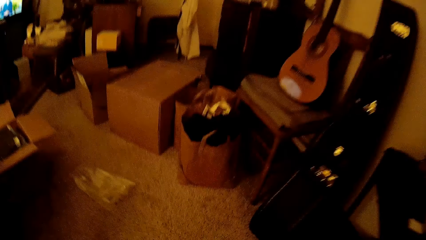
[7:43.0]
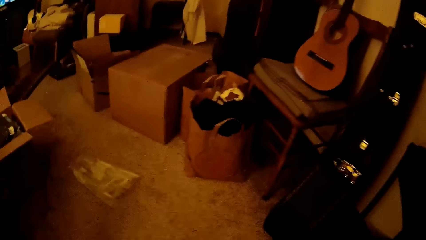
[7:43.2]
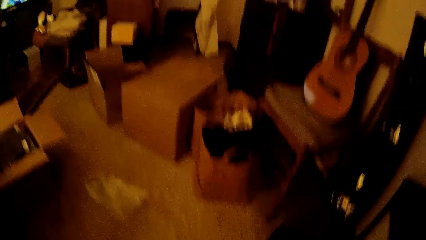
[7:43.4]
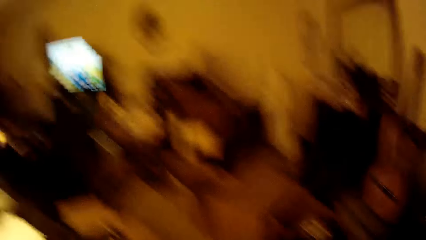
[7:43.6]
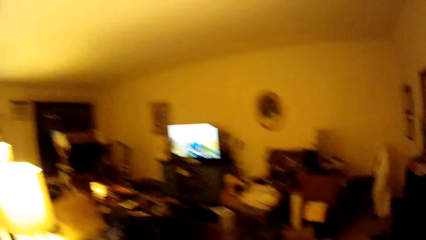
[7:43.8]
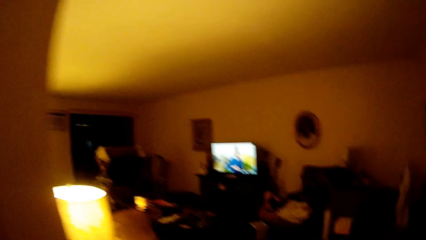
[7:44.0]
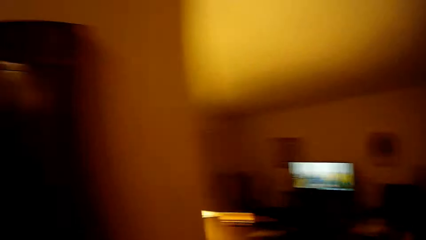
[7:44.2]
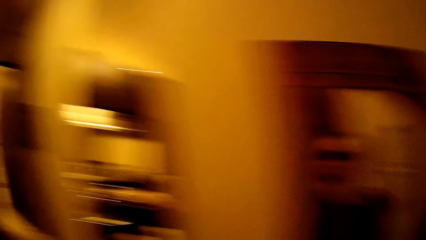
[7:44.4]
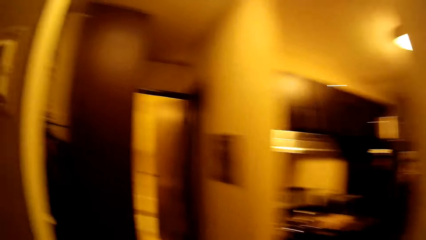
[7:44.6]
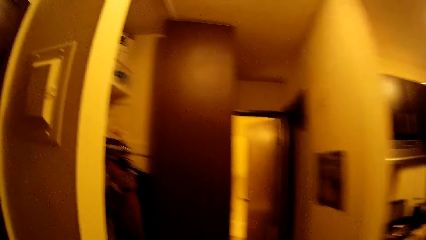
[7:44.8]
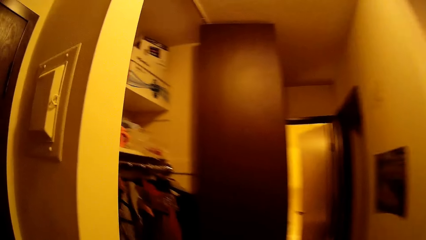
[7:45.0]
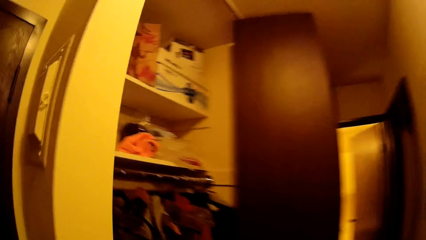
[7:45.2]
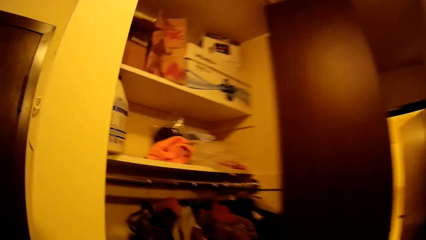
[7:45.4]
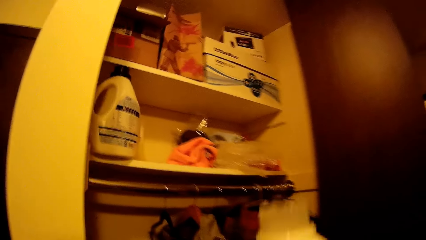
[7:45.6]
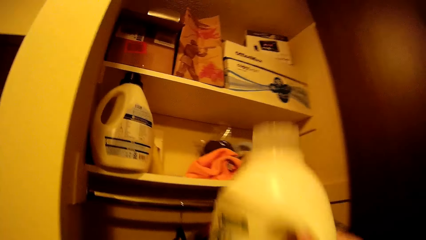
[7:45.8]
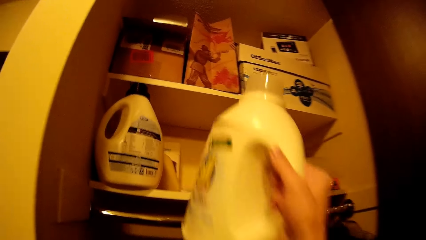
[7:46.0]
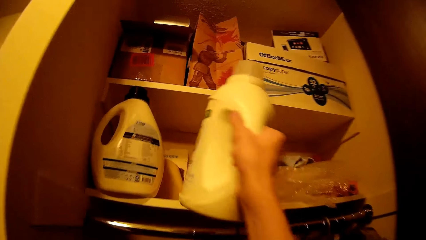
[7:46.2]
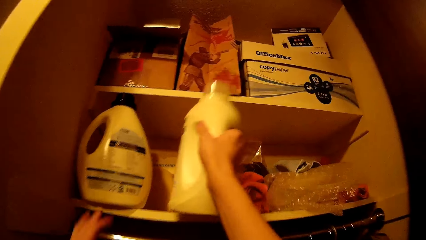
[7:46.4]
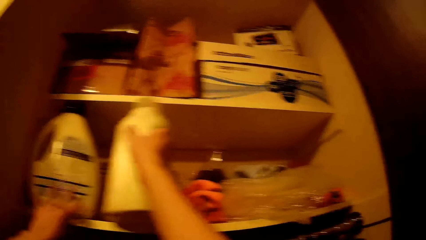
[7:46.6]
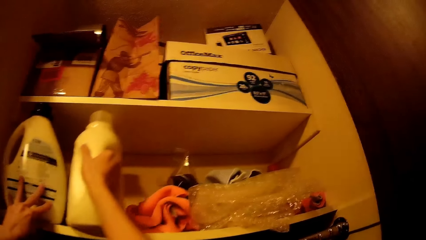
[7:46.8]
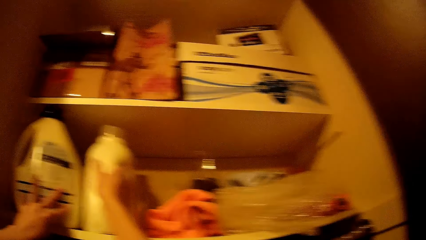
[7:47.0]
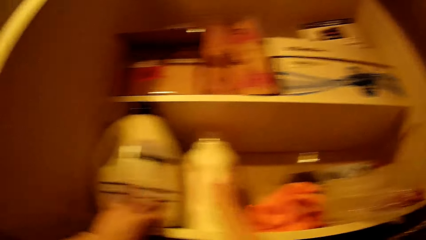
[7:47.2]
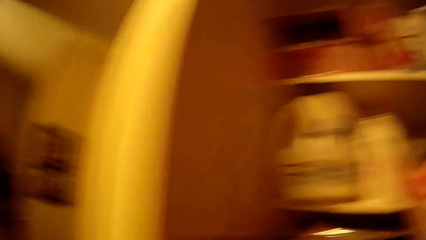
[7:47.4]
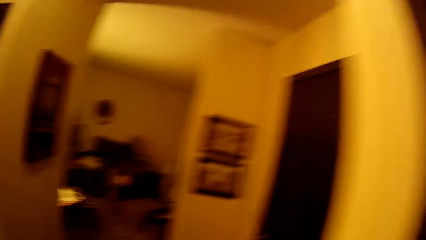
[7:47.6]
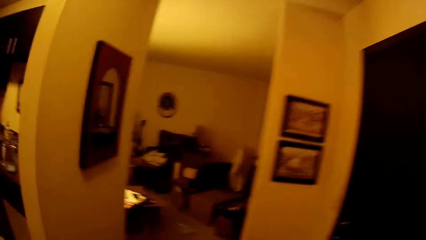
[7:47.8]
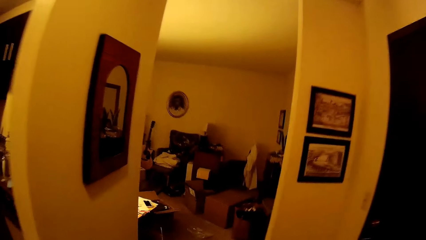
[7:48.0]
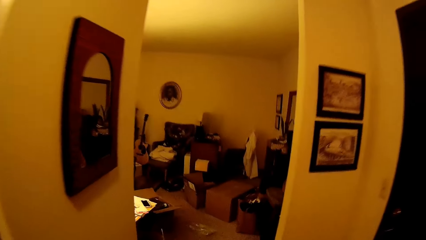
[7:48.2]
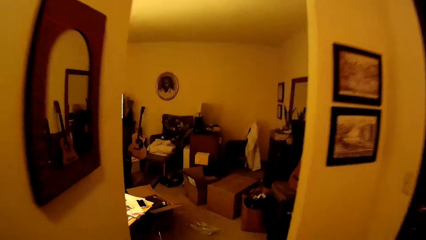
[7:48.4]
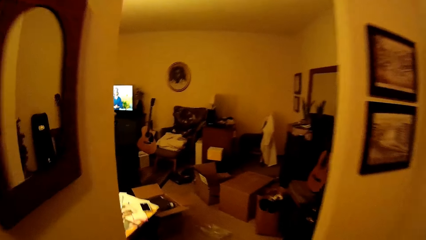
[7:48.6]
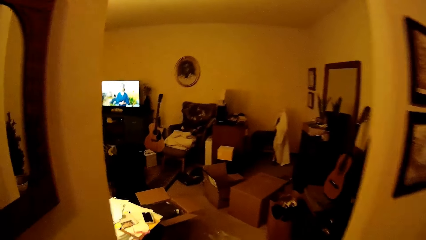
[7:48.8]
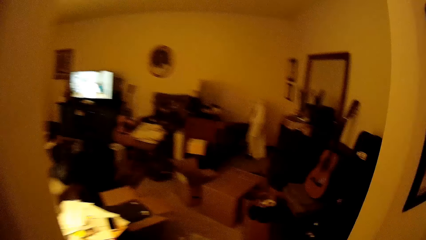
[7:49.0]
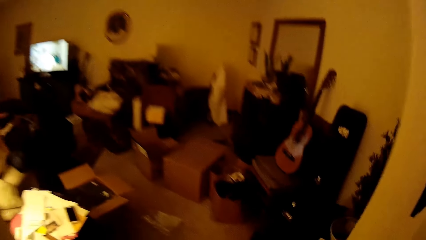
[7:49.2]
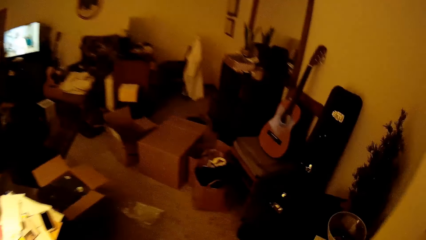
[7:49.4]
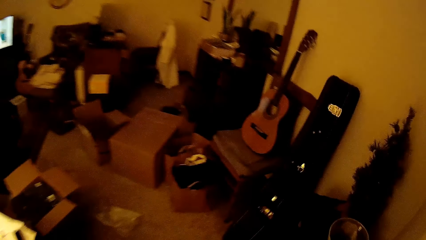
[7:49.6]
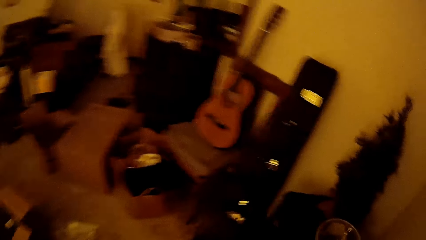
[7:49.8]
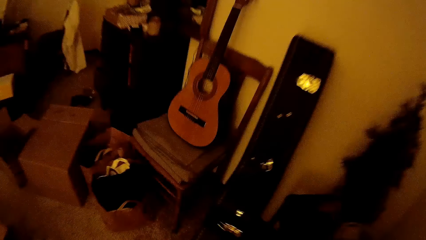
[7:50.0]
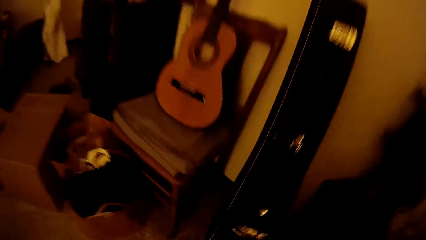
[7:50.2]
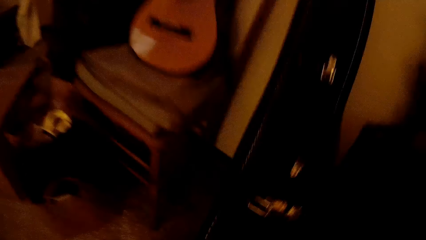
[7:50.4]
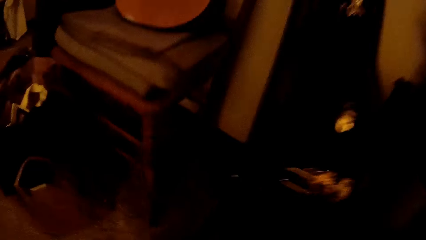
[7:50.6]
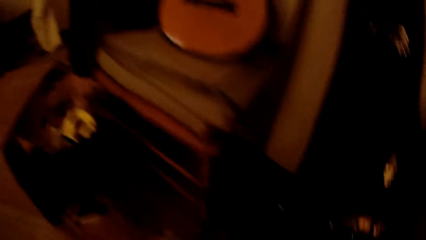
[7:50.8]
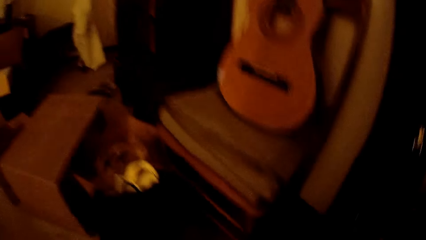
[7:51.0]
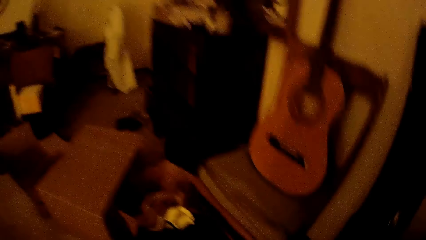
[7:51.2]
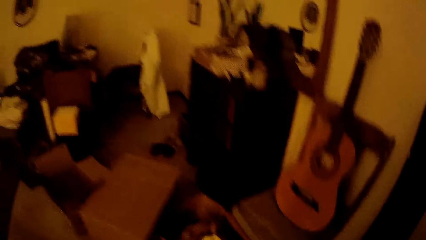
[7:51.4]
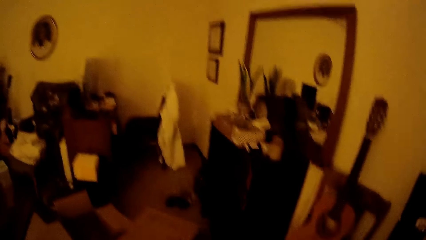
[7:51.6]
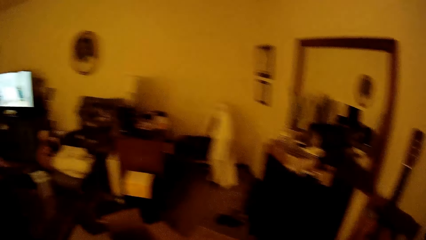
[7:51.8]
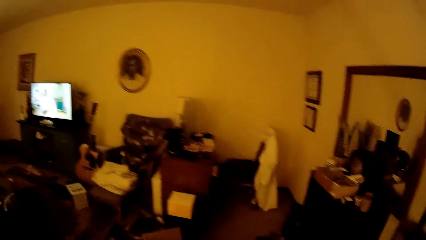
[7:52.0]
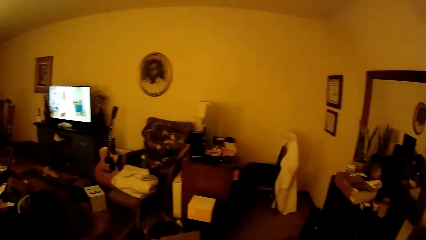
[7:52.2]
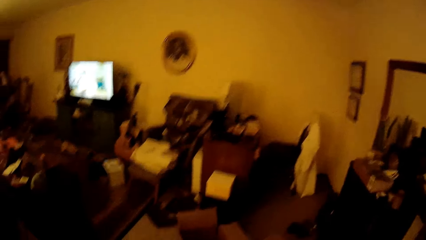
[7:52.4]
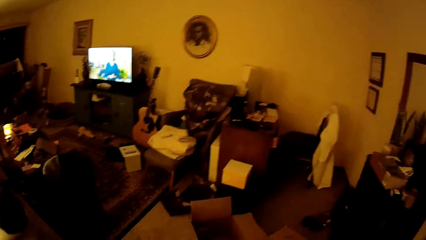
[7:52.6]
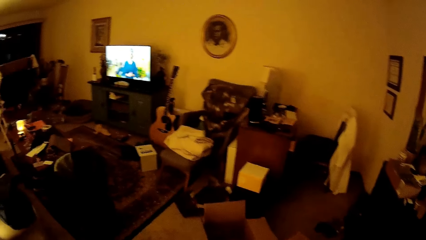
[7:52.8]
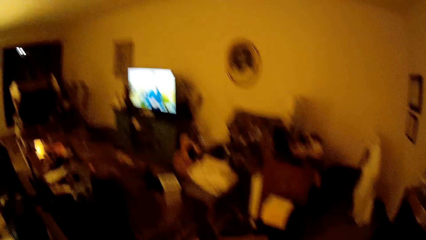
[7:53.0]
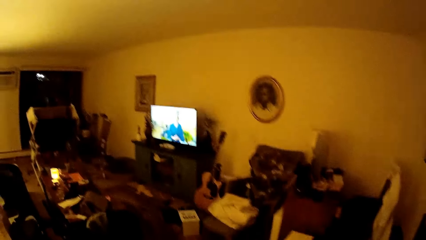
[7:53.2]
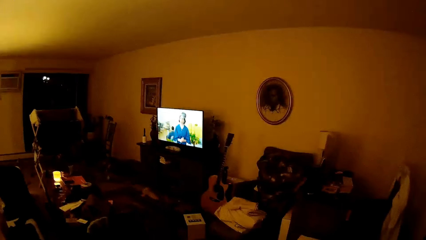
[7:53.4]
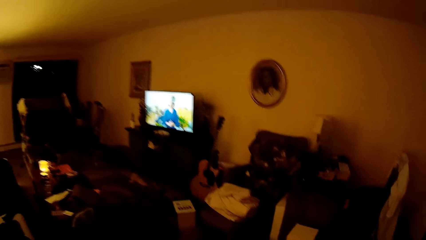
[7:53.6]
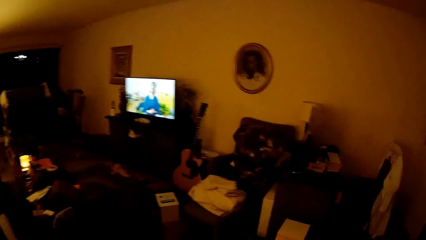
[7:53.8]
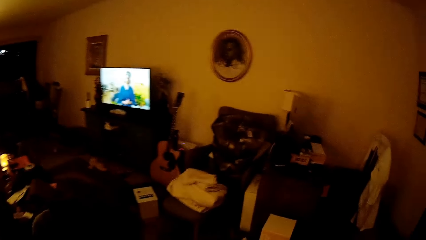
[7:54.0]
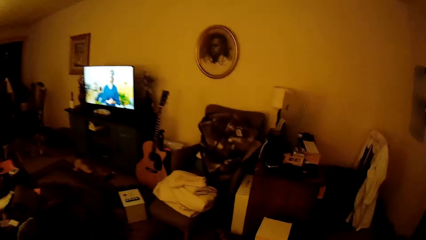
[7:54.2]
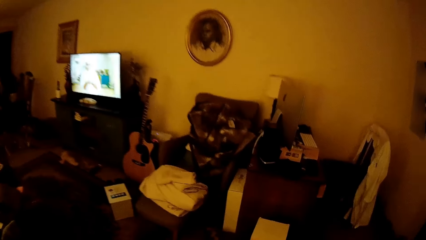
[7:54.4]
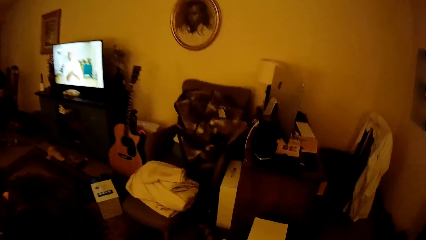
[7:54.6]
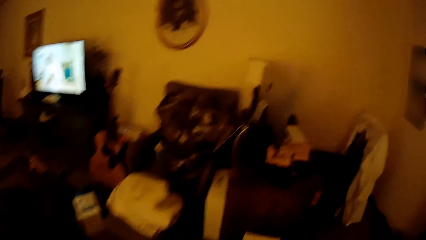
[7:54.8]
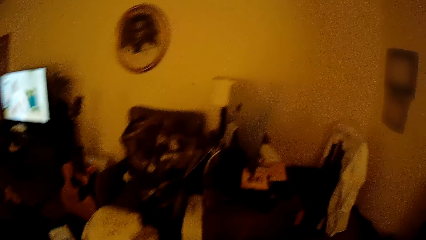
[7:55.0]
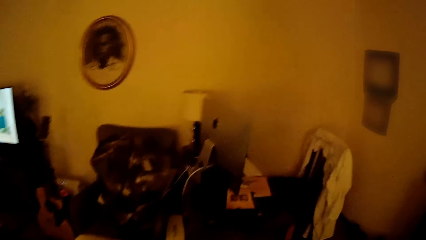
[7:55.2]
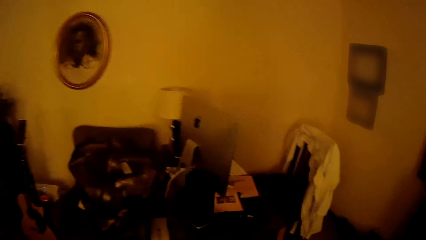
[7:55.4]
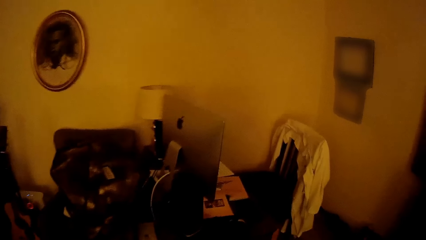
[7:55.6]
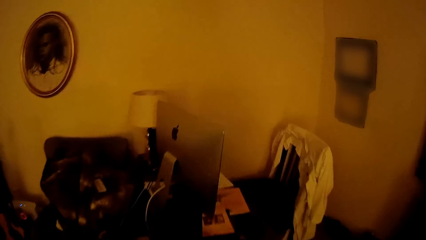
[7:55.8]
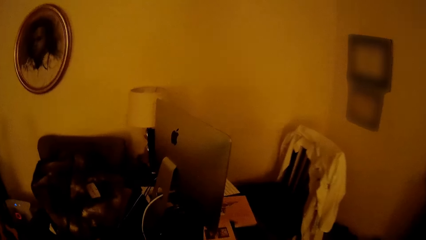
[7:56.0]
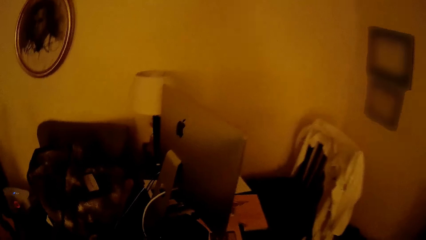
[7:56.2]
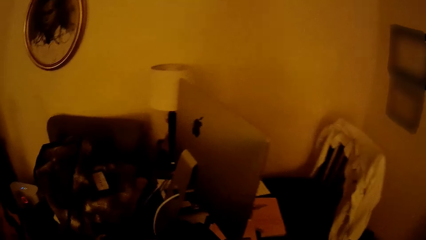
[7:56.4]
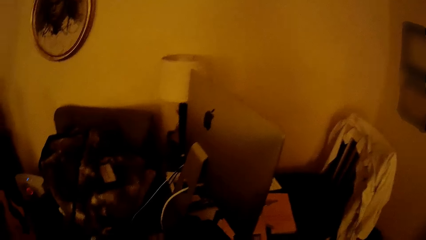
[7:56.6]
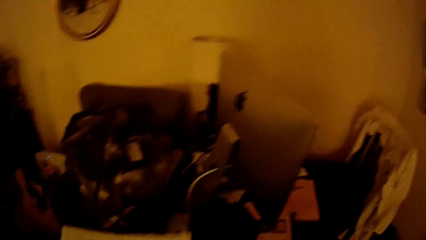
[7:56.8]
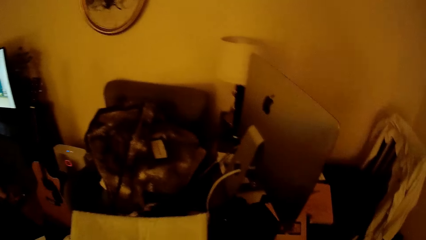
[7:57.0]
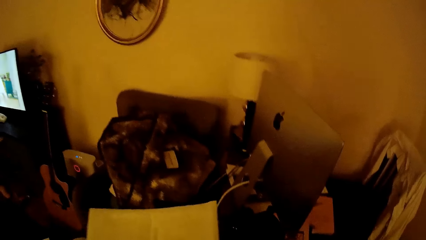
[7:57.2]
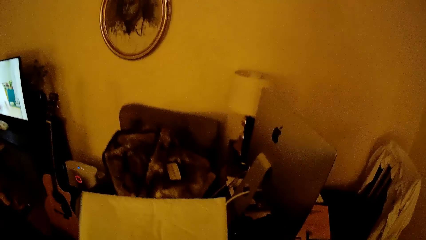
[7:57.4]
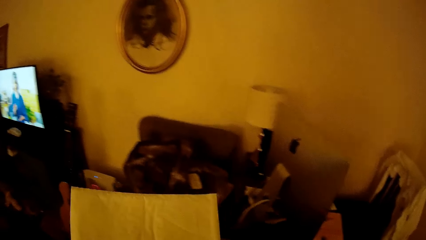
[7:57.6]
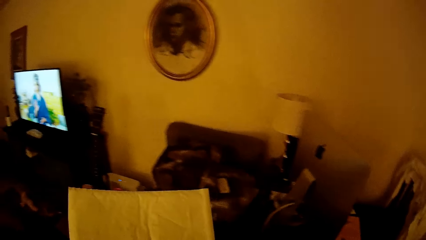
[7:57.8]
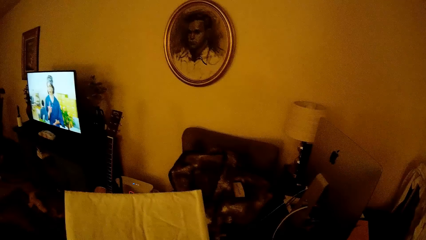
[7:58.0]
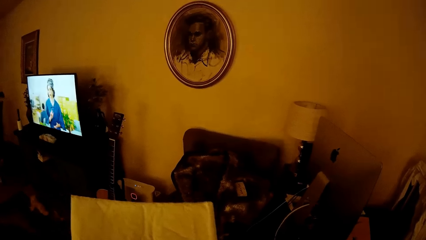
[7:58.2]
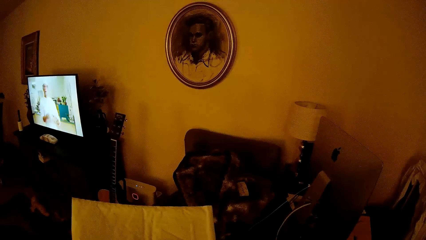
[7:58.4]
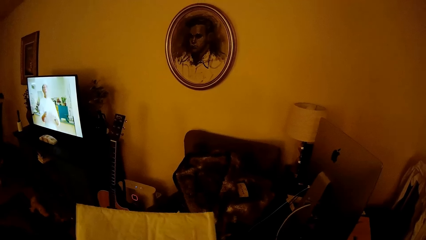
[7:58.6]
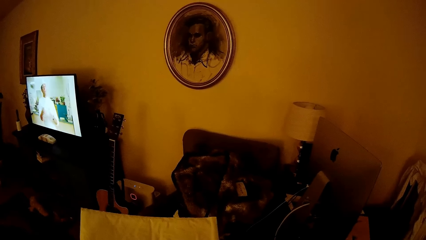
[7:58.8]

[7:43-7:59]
The camera wearer walks into the sitting room. He walks out of the sitting room. He drops a white container on the cabinet with his right hand. He holds a container with his left hand. He walks around. He walks into the sitting room. He holds a paper.
